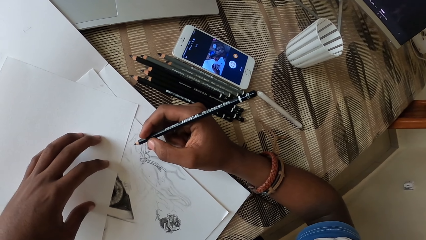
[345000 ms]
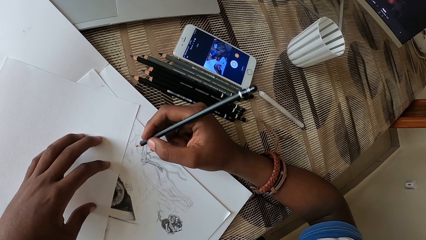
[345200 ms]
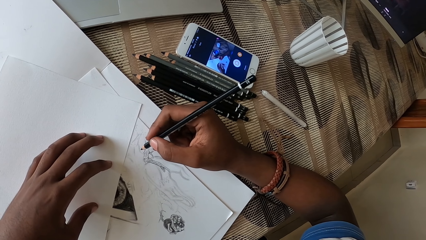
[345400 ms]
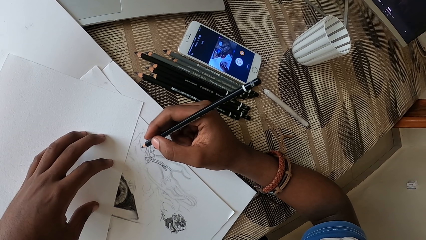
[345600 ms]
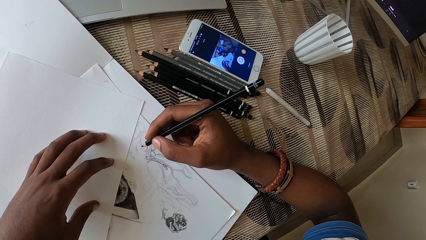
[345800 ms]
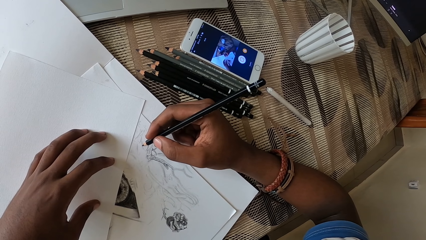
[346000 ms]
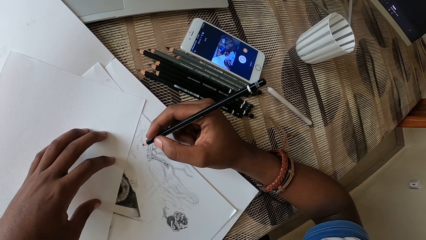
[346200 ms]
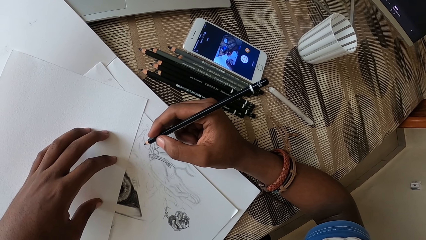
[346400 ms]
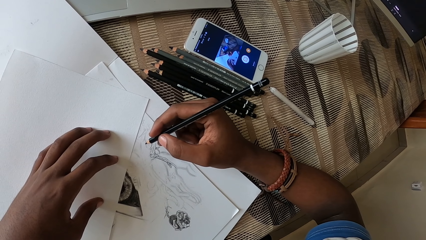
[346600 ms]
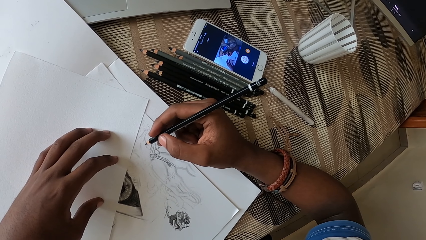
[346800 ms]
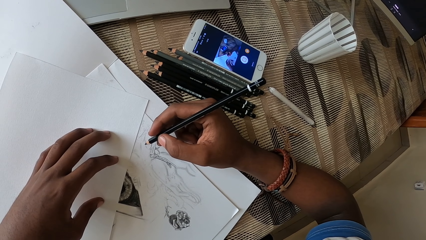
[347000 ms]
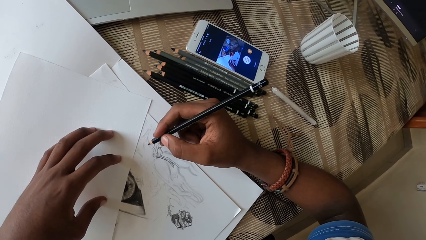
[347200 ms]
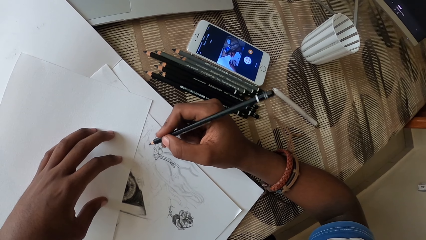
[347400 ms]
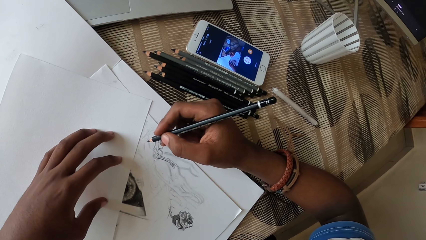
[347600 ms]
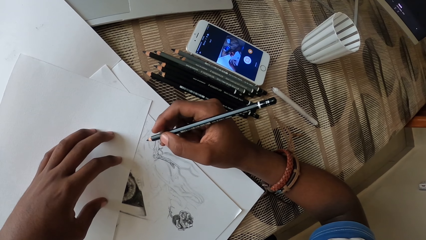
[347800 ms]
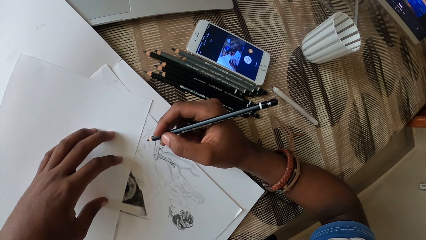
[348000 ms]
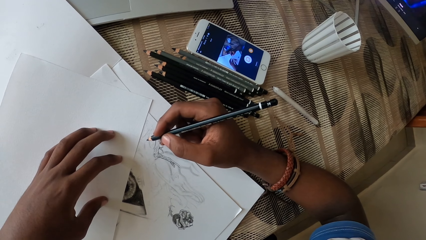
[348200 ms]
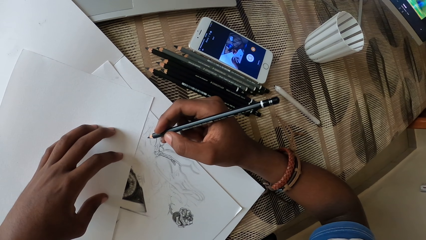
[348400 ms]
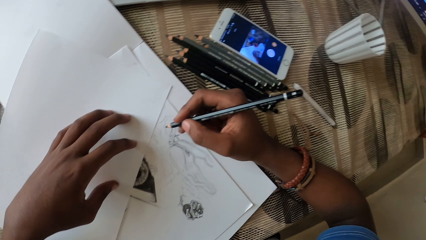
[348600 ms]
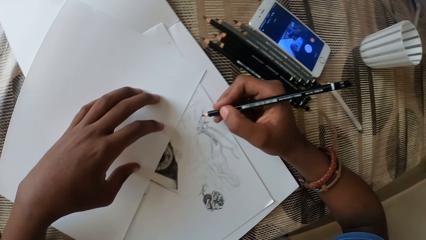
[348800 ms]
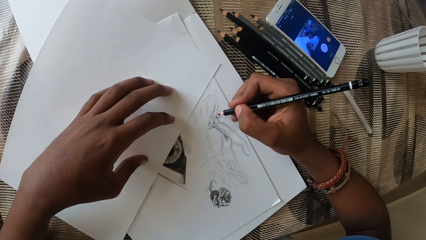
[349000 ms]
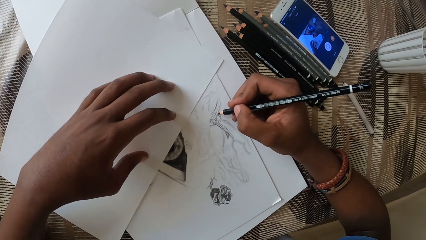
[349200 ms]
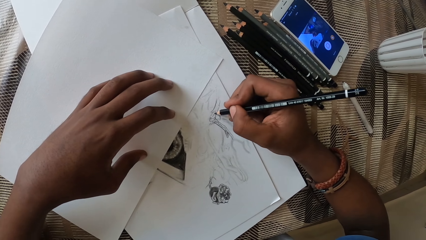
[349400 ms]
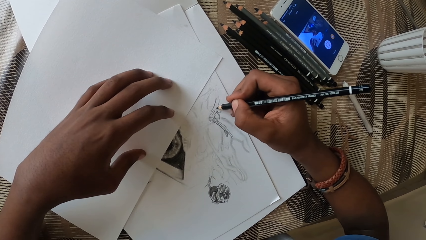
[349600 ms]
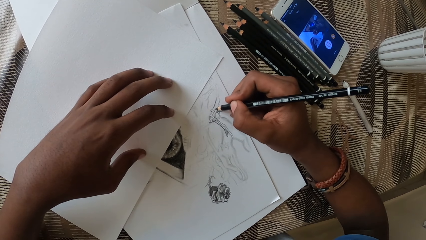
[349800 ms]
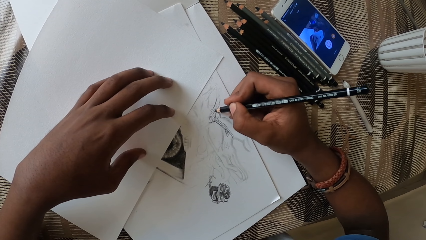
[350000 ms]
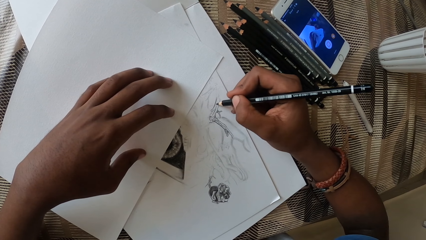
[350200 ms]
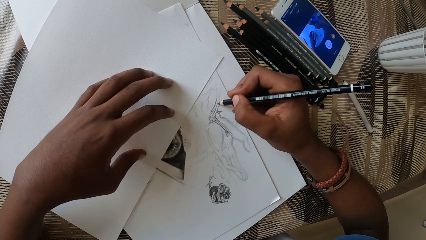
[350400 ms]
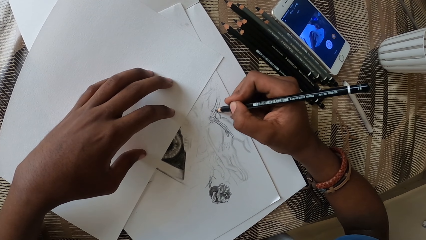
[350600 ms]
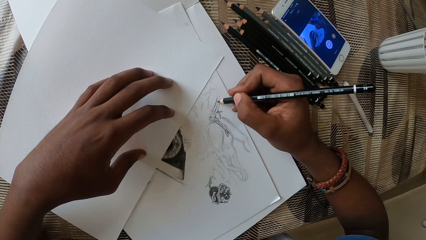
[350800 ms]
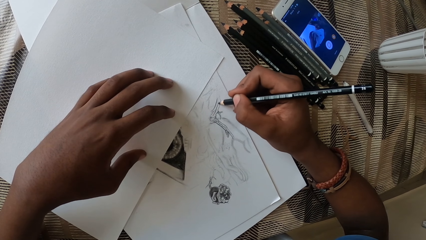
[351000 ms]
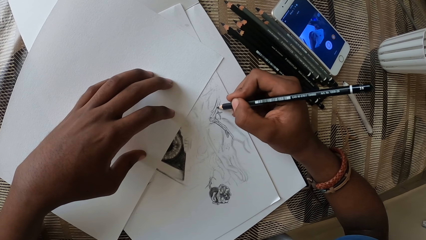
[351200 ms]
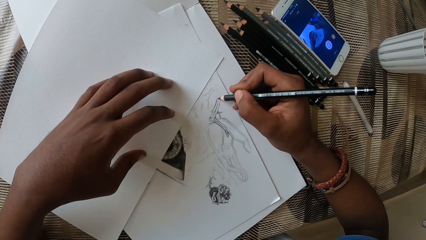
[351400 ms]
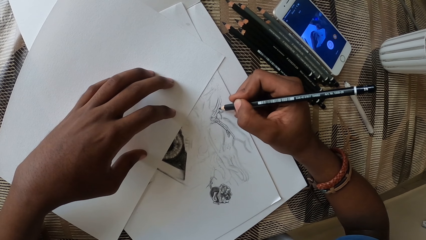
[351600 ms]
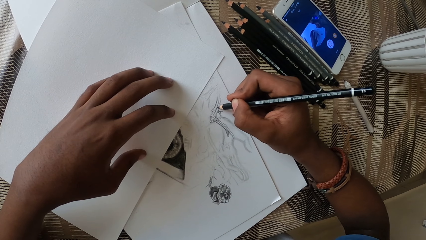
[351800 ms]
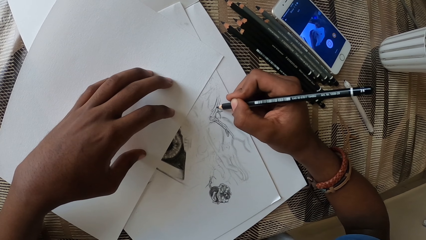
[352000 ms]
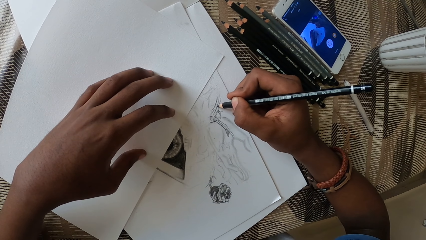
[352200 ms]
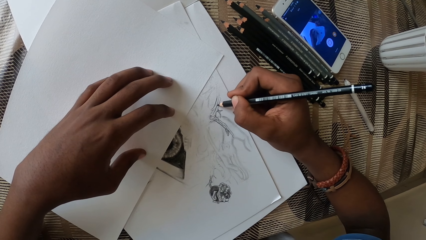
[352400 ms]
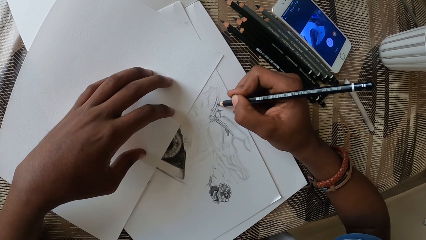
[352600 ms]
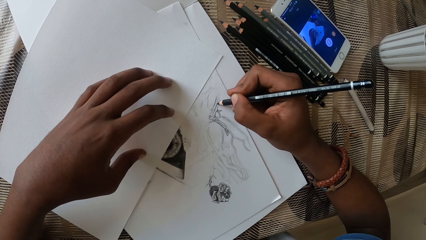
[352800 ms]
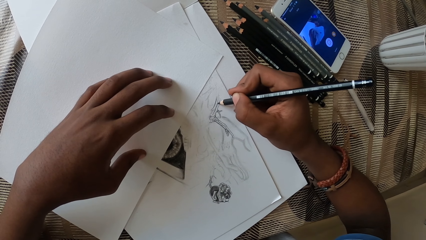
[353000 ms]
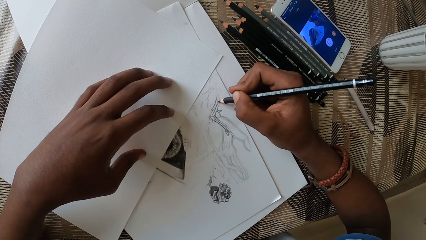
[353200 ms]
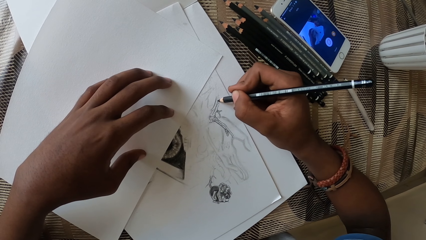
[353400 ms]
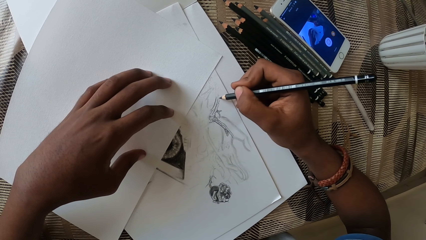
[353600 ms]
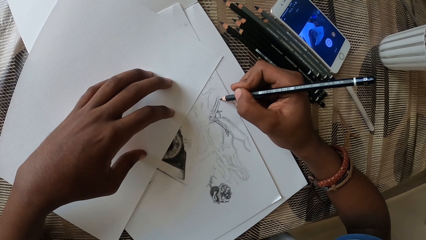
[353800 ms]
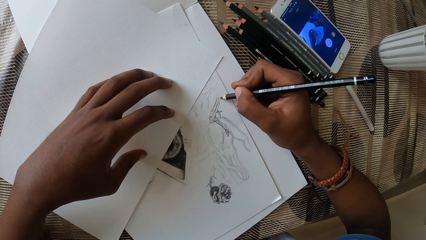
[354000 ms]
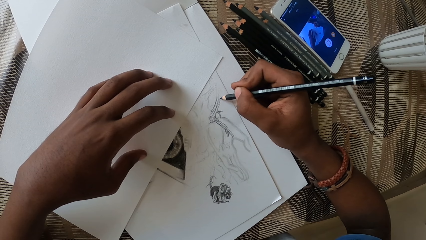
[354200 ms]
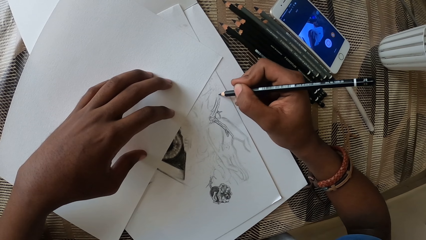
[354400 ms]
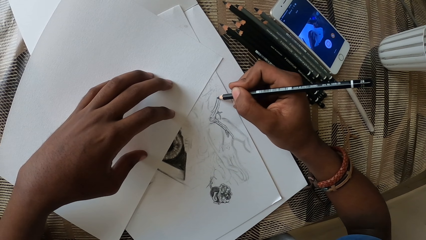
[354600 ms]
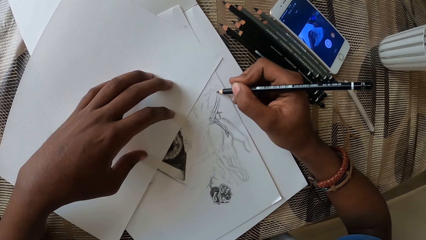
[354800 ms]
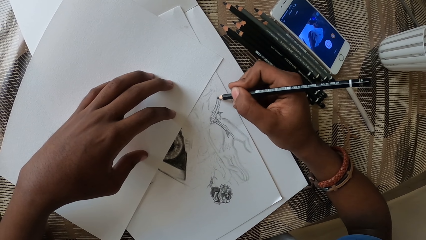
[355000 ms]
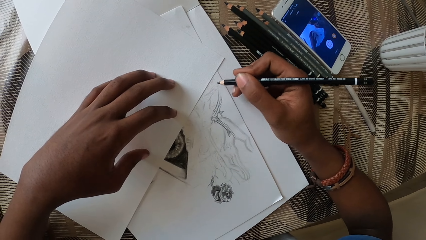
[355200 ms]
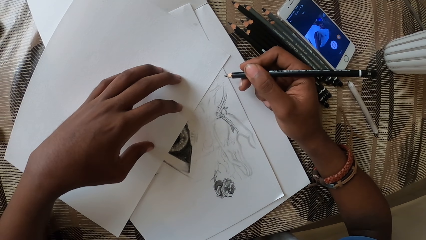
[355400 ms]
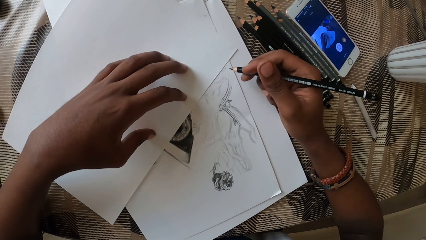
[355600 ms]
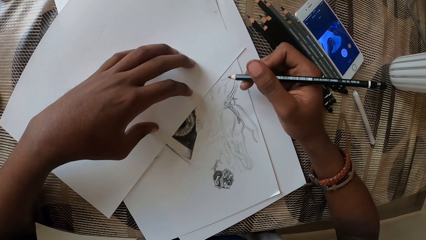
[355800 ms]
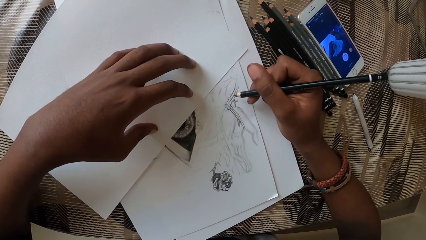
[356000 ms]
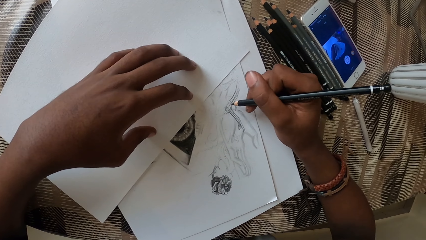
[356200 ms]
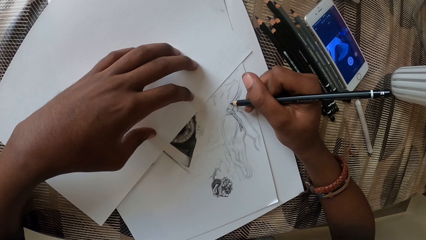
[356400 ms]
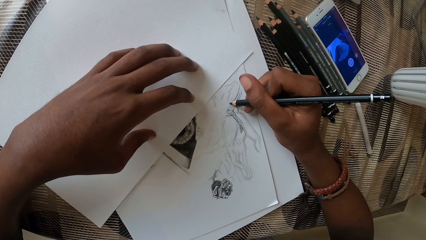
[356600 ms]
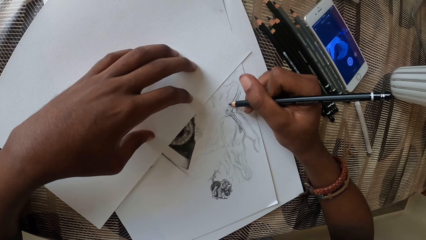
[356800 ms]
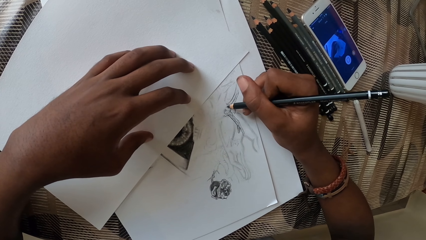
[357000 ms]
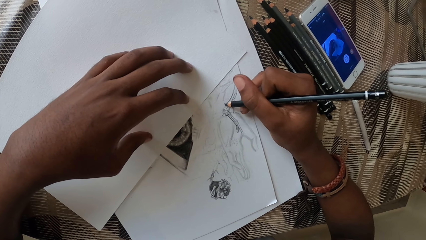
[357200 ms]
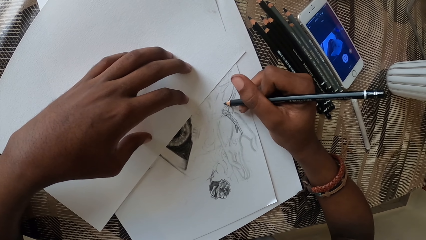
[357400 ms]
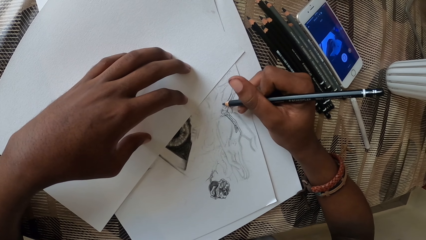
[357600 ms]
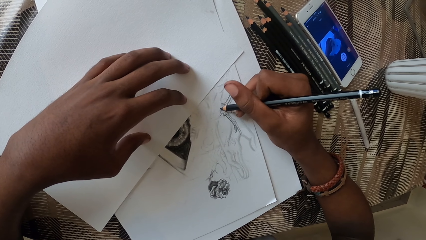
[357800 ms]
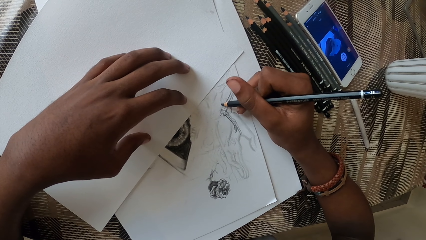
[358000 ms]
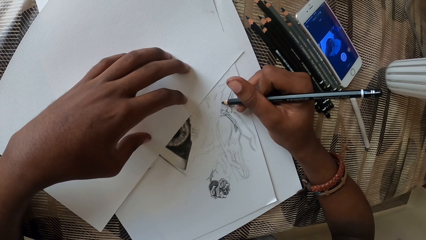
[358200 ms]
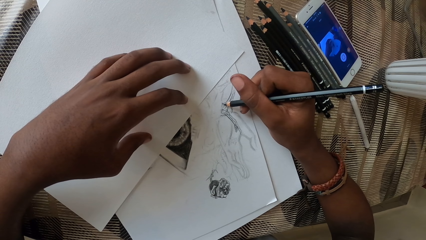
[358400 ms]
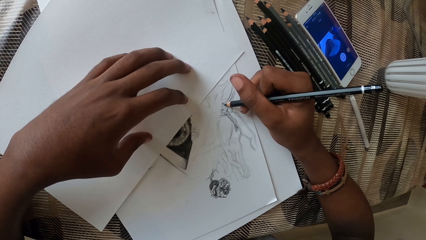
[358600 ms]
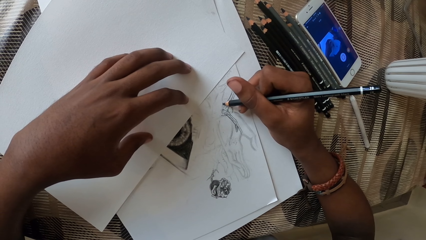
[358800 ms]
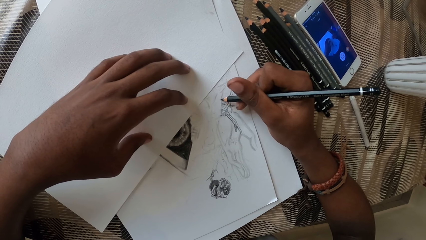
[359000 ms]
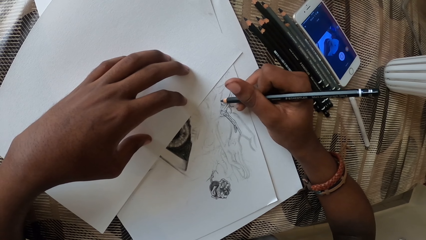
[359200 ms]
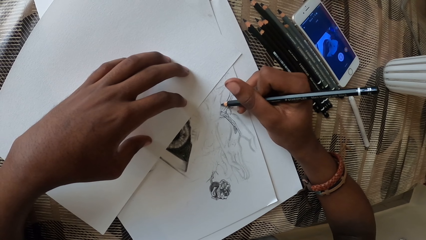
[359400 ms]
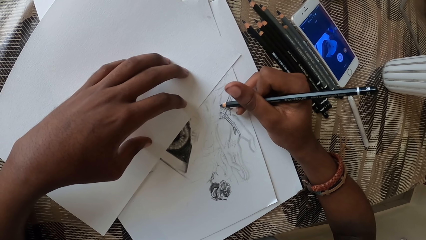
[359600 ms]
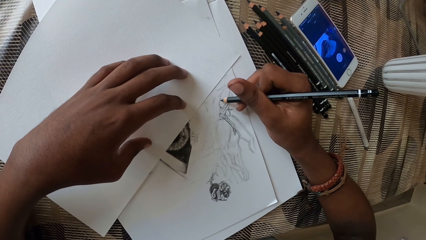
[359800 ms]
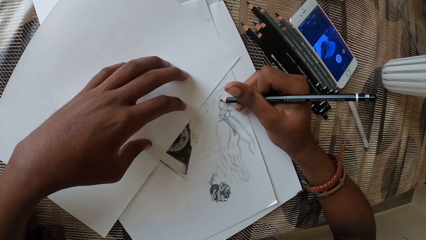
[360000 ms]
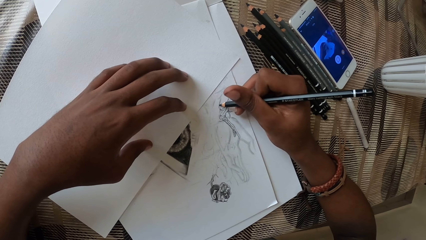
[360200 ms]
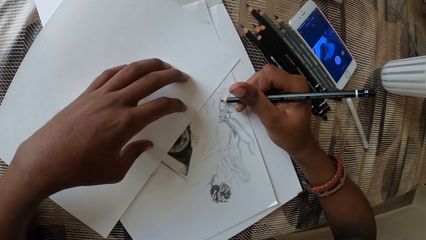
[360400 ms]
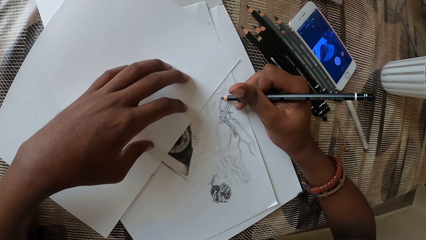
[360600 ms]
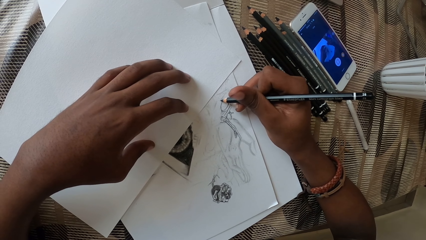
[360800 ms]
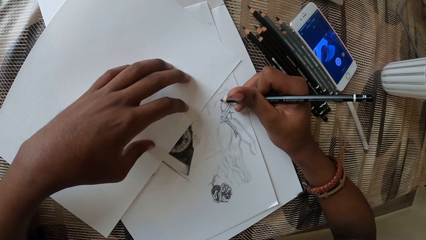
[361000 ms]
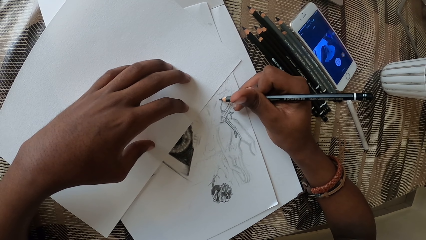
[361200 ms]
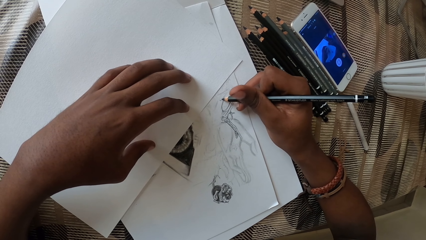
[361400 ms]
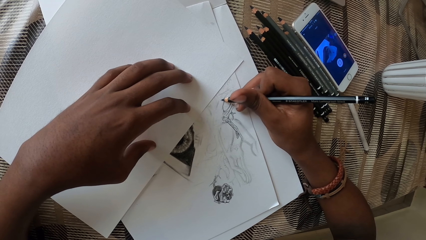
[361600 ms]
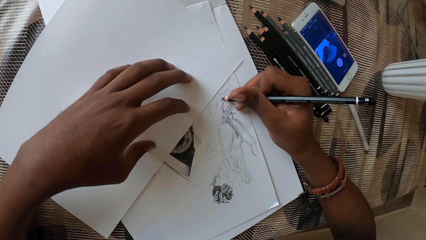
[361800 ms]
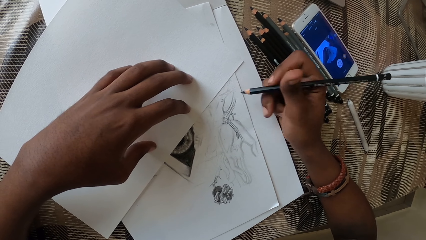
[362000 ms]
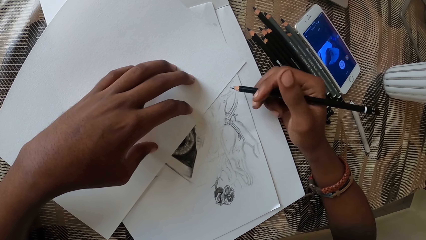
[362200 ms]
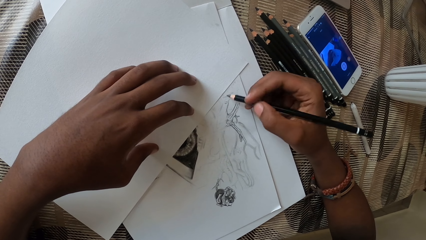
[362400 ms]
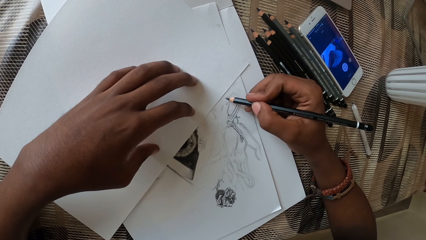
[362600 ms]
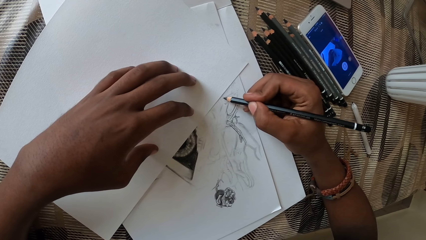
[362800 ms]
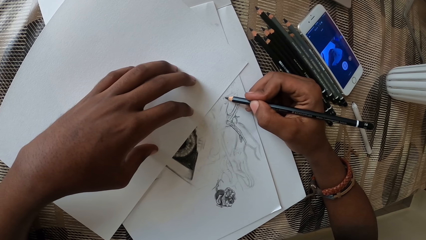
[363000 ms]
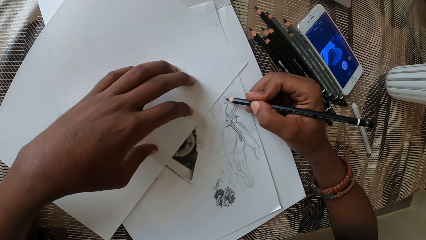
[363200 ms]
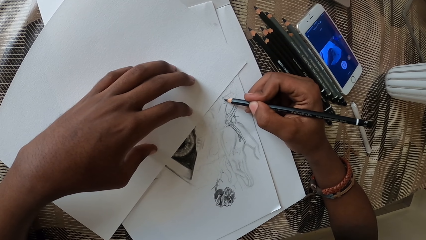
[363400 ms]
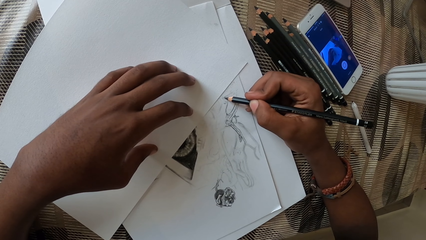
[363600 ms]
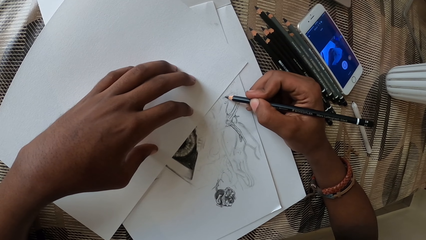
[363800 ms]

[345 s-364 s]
The camera wearer looks at the drawing. They move the pencil. They draw on a paper with the pencil. They move the pencil. They draw on the paper with the pencil.
